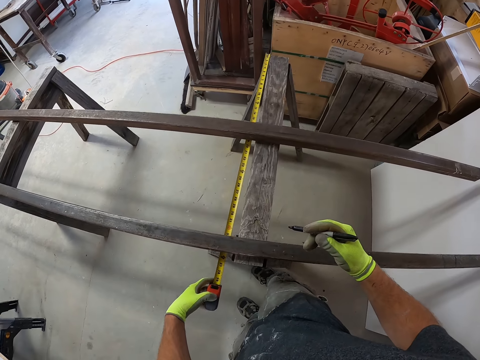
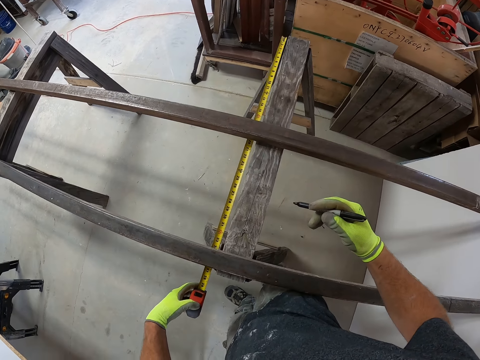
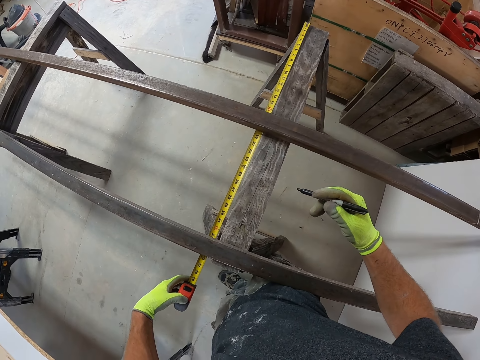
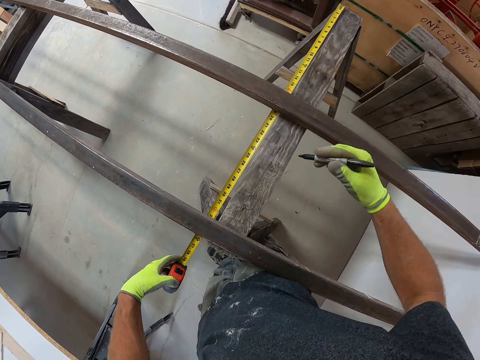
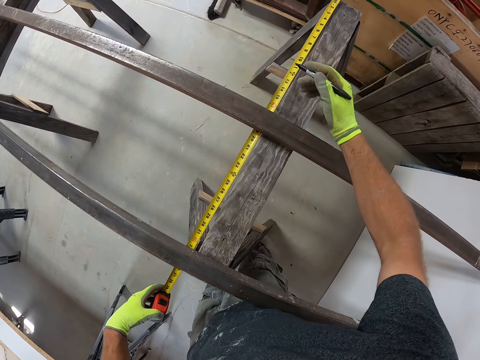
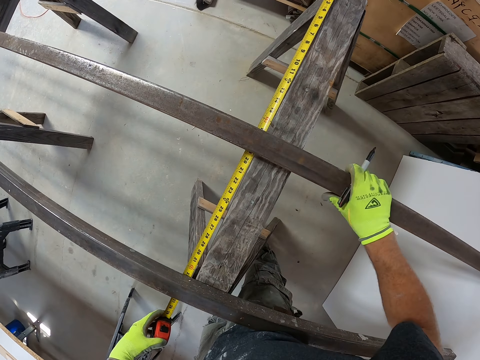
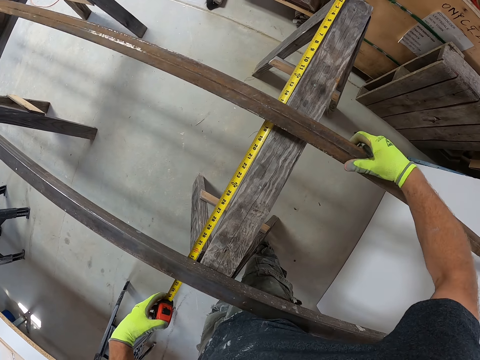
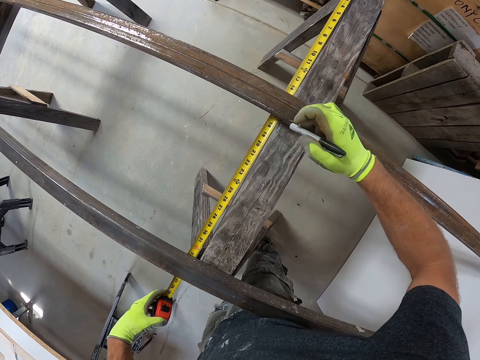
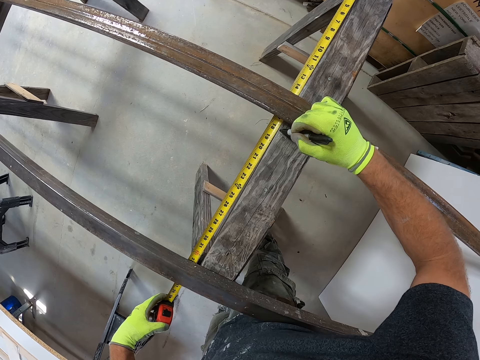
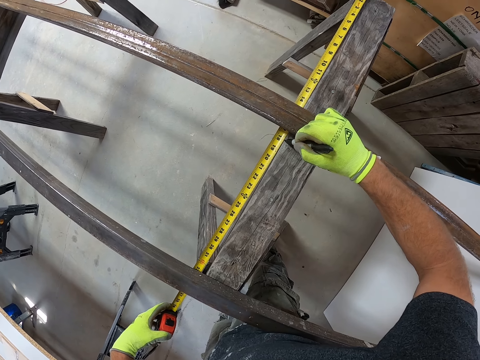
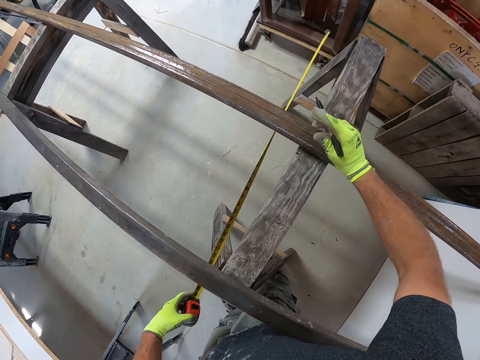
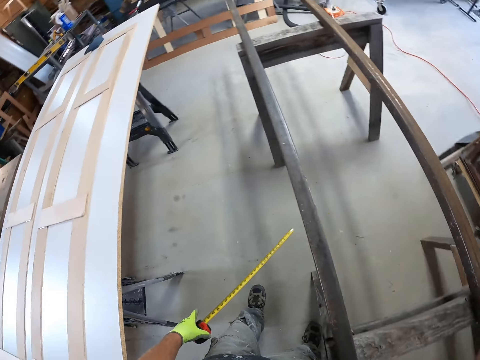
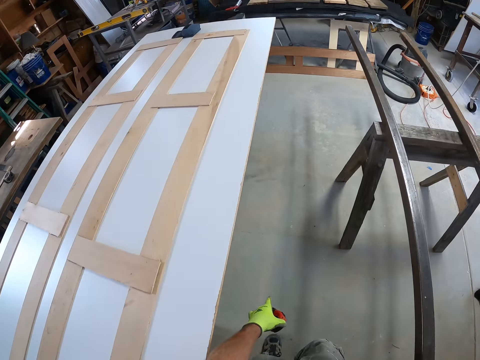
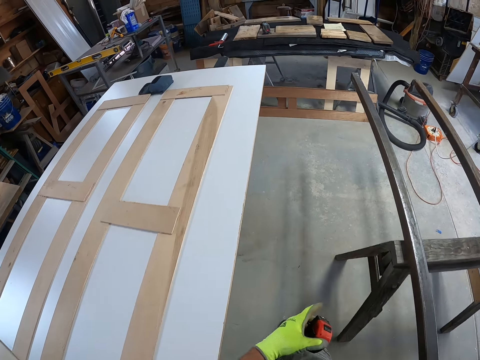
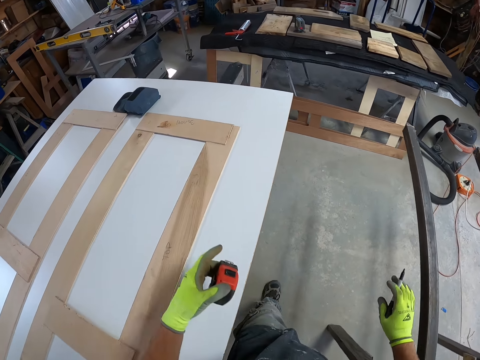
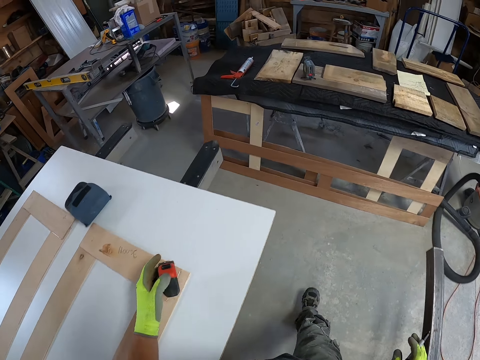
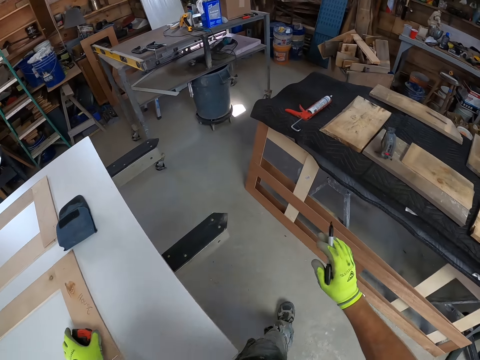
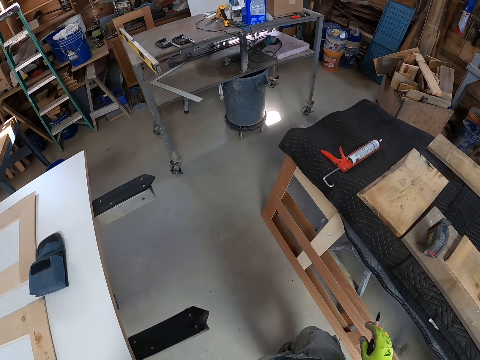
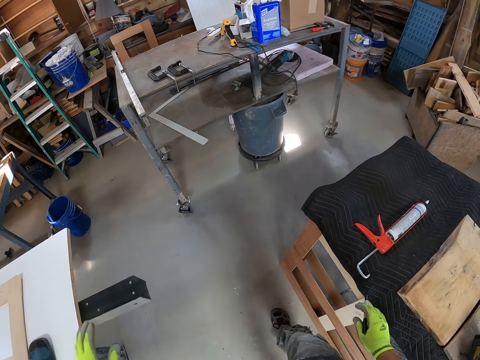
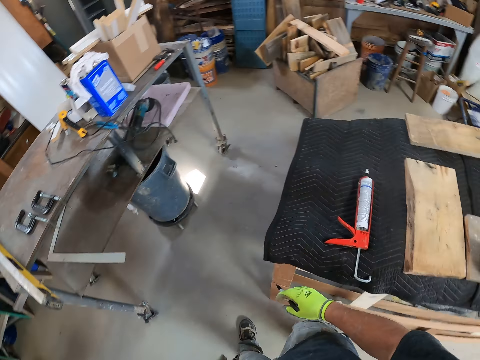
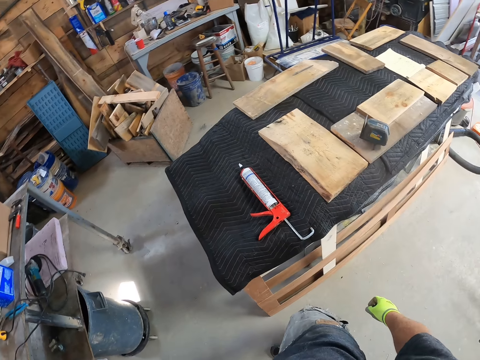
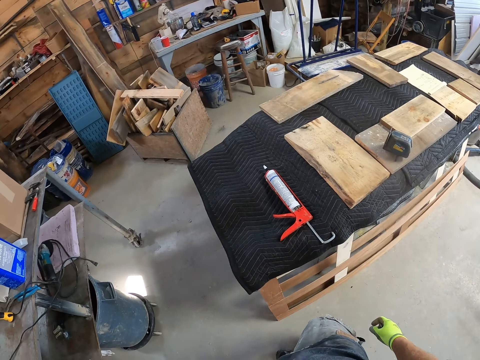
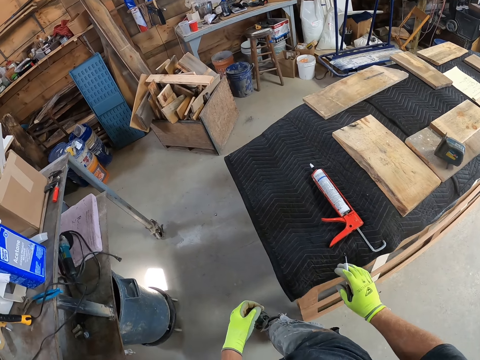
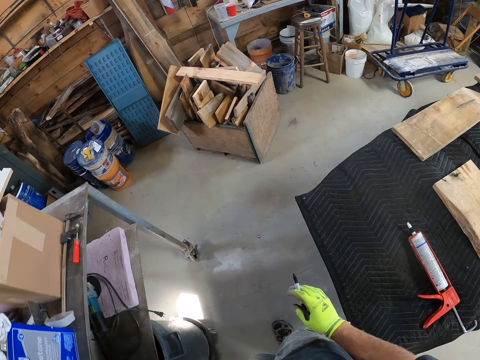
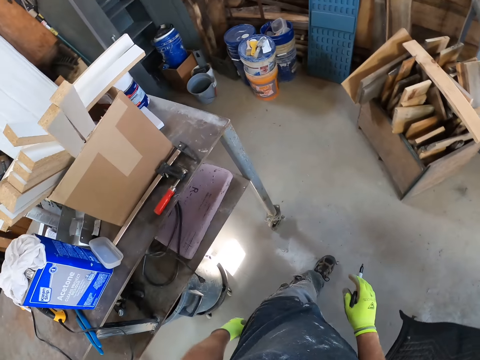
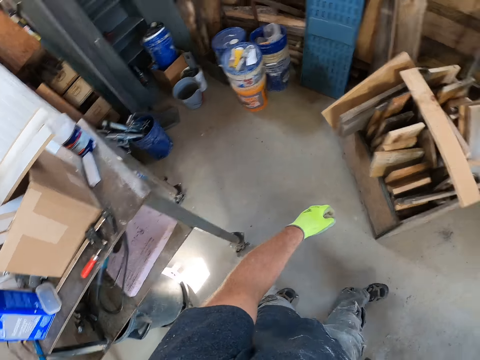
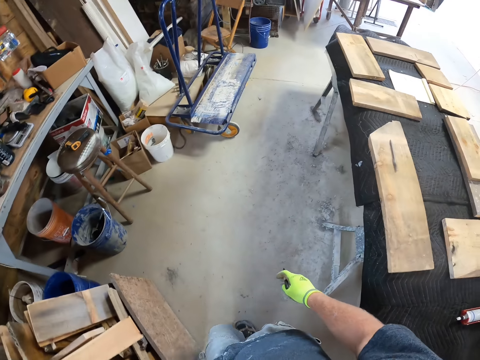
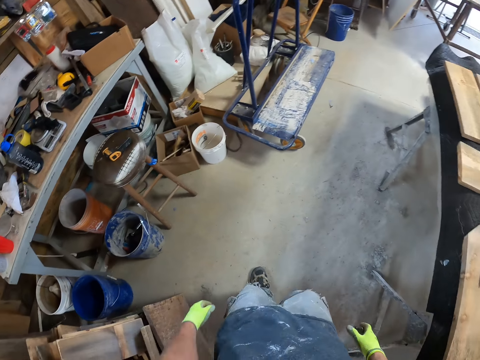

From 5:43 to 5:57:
The camera wearer measures the table stand with a measurement tape or tape measure. They swing the hand that is holding a pen. They turn the stainless steel metal. They adjust the iron metal on the wood. They put a mark of the measurement on the table stand using the pen. They remove the tape measure from the table stand. They walk in the workshop. They swing their hands. They put the tape measure on the plywood board. They walk in the workshop.

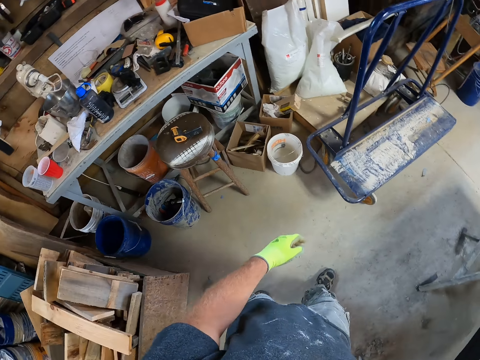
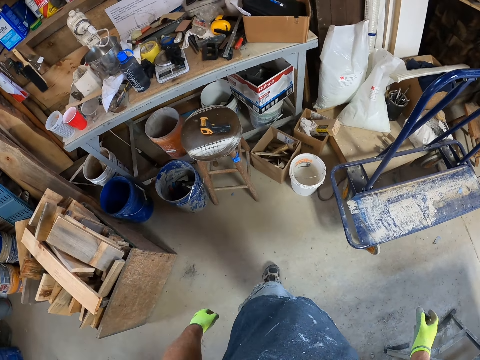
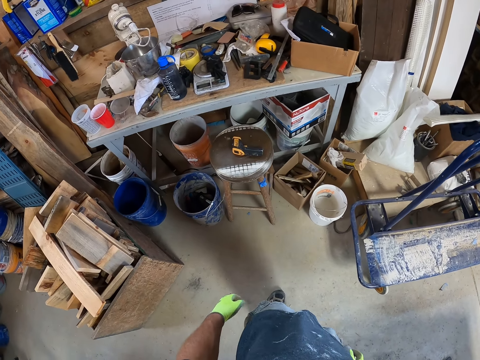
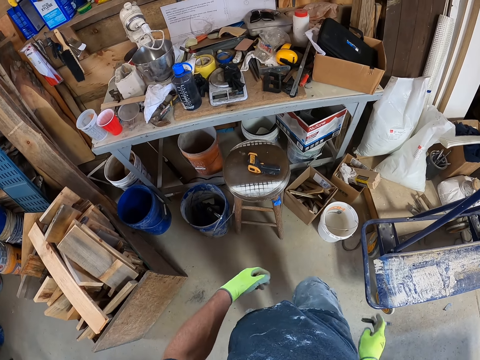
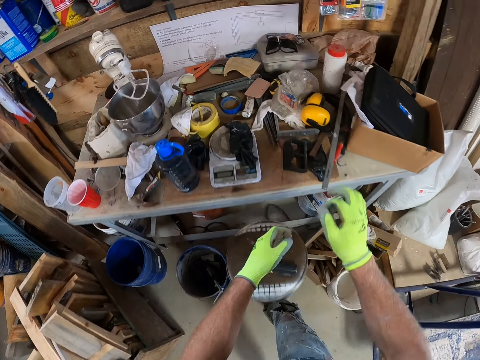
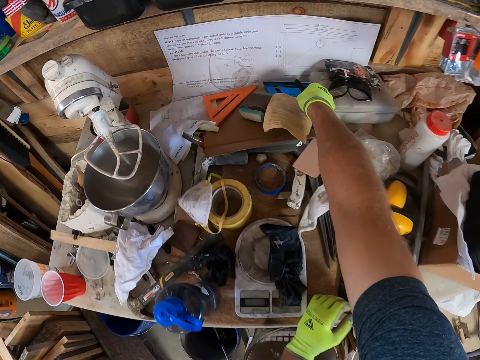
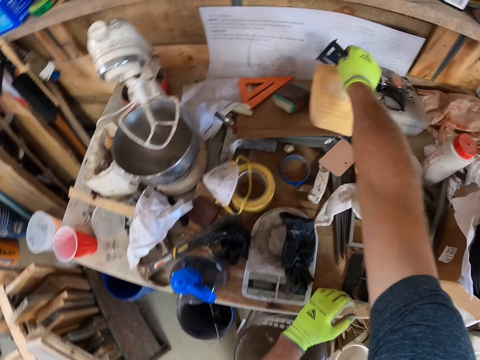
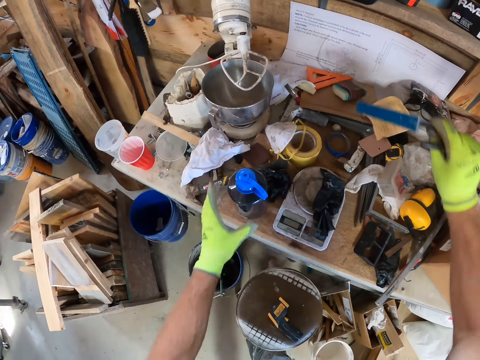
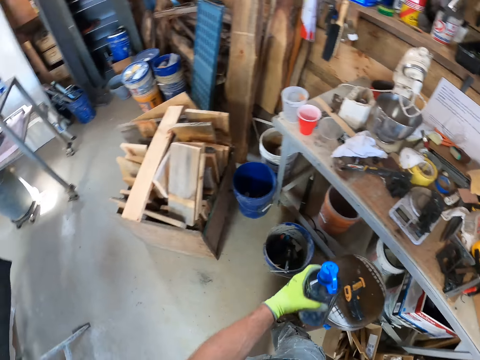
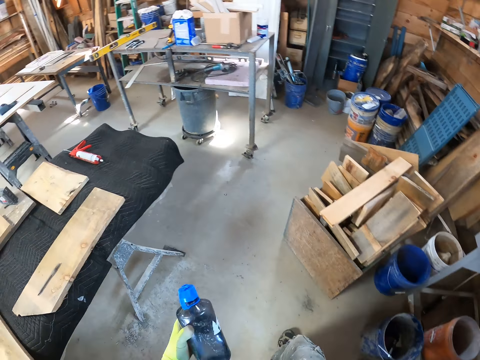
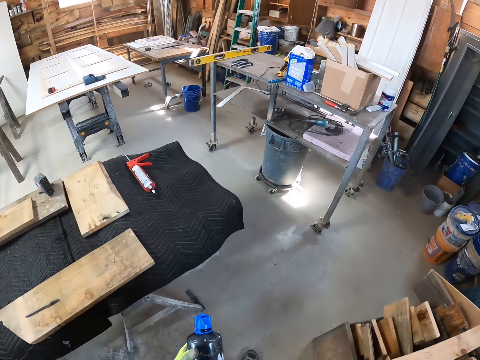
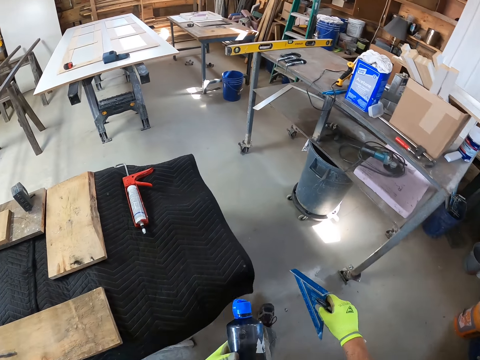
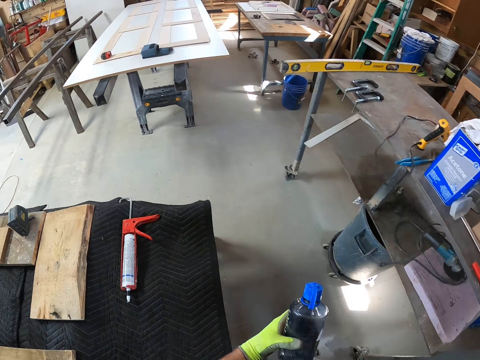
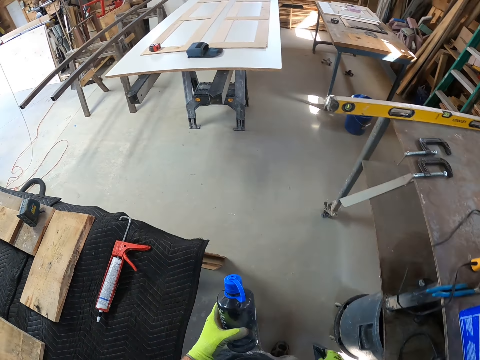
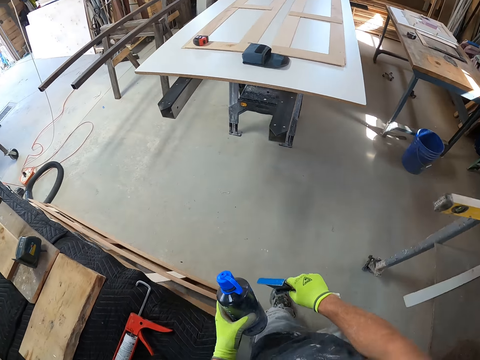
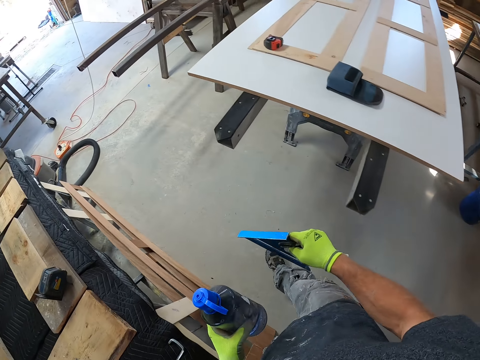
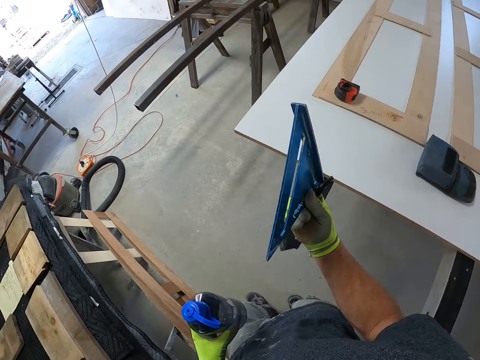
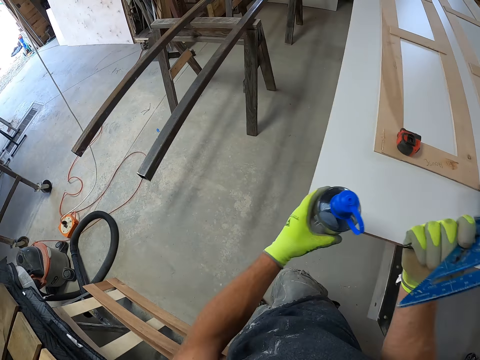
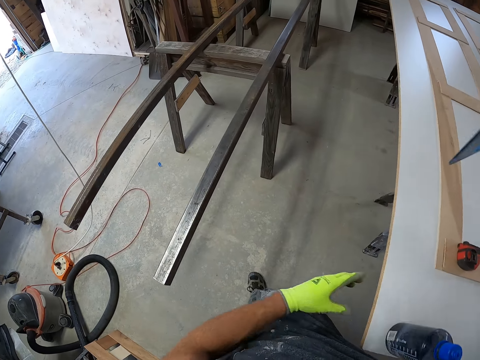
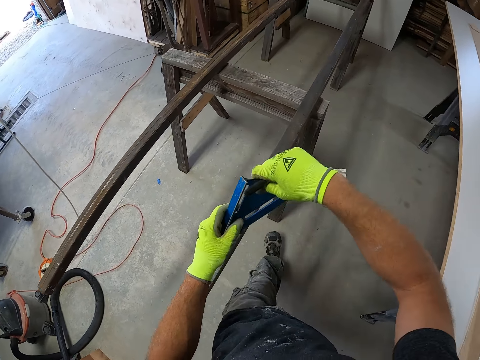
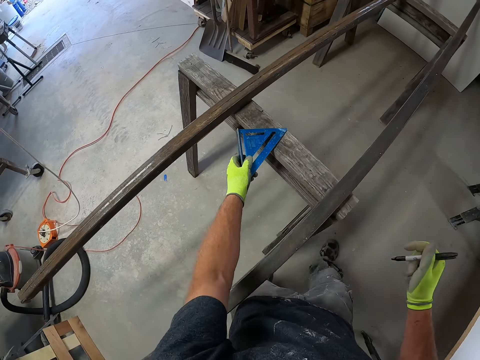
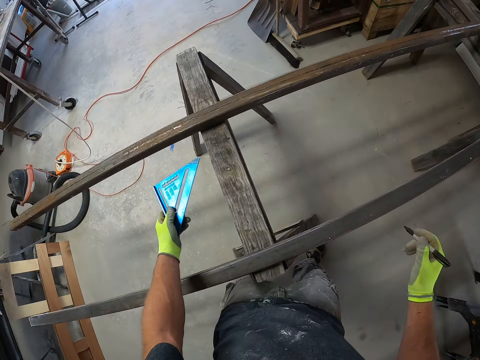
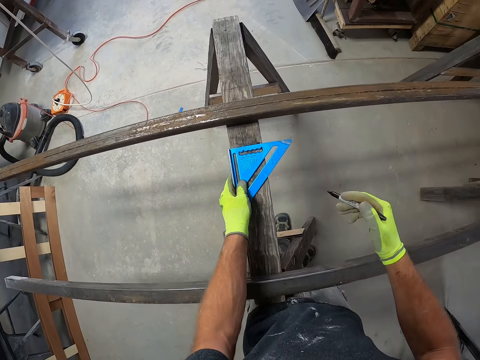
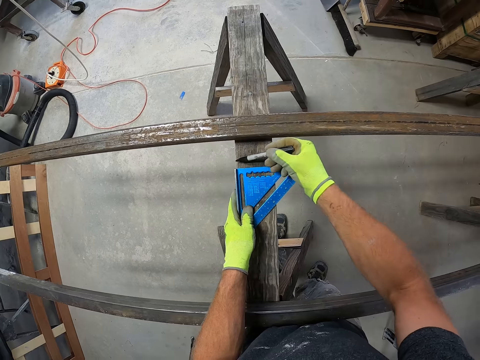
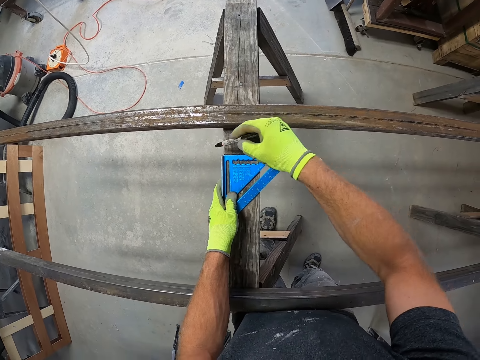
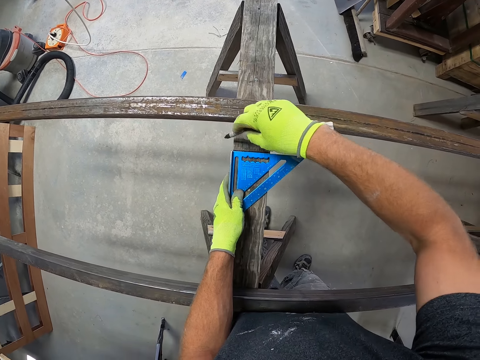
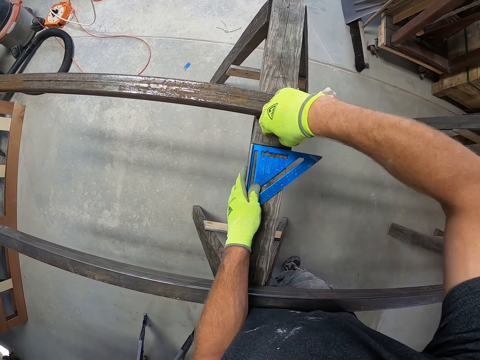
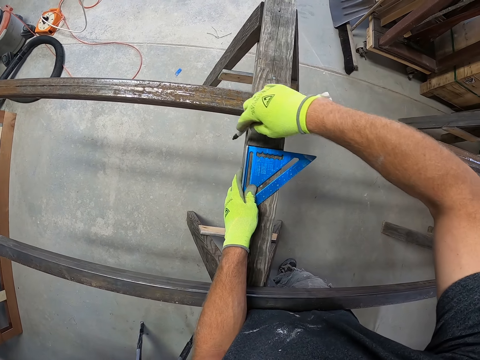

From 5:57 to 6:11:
The camera wearer picks up a triangle measuring tool or measuring square from the table. They pick up a water bottle from the table. They walk in the workshop. They raise the hand that is holding the measuring square. They put the water bottle on the plywood board. They move the measuring square to the other hand. They touch the stand with the measuring square. They put the measuring square on the stand. They move the hand that is holding a marker pen. They put a mark on the stand using the marker pen.
